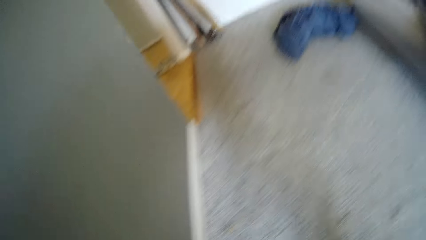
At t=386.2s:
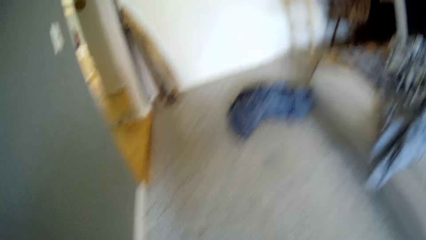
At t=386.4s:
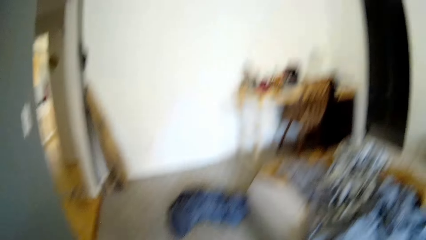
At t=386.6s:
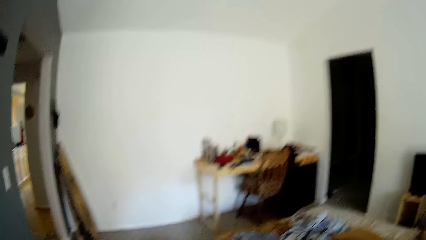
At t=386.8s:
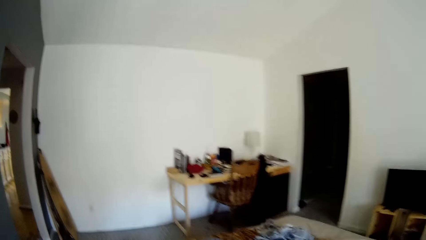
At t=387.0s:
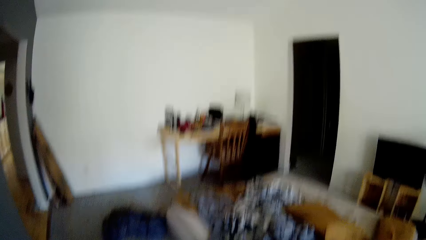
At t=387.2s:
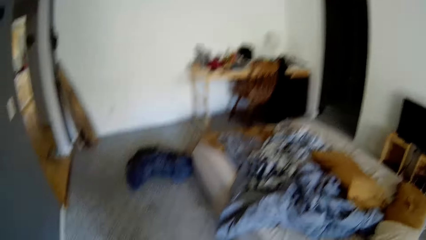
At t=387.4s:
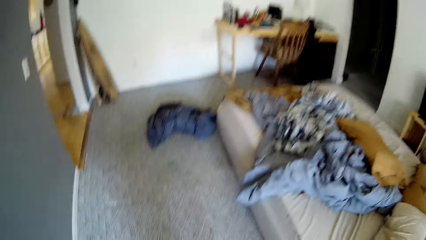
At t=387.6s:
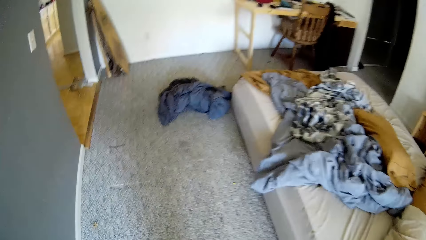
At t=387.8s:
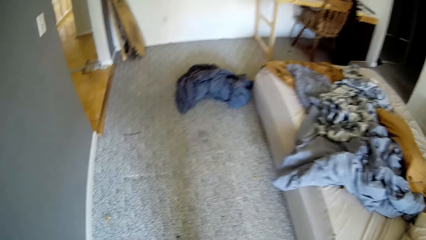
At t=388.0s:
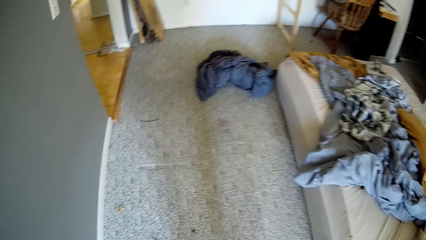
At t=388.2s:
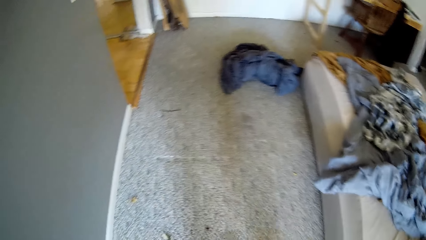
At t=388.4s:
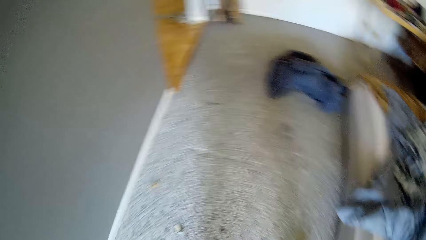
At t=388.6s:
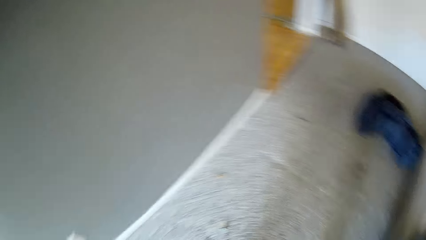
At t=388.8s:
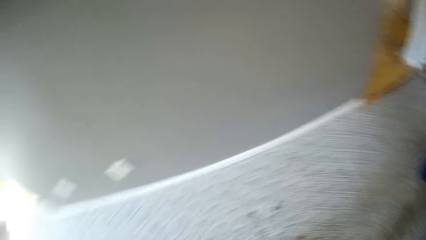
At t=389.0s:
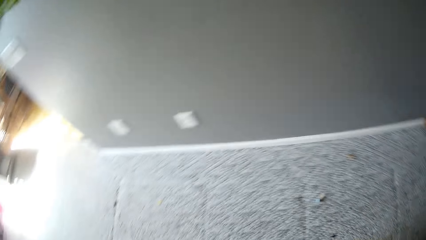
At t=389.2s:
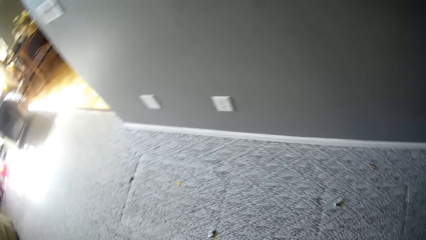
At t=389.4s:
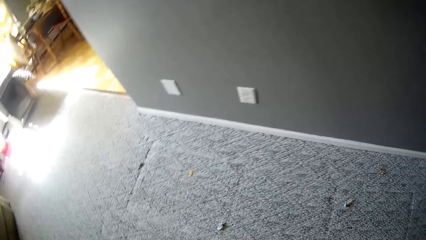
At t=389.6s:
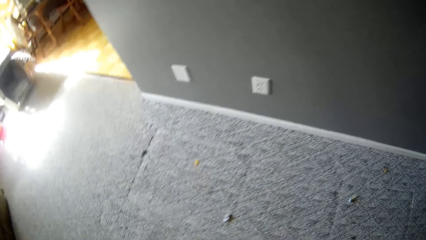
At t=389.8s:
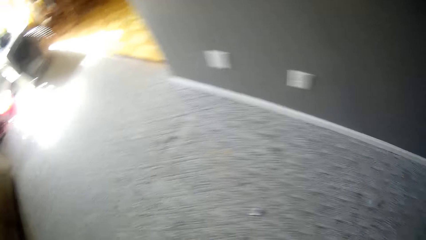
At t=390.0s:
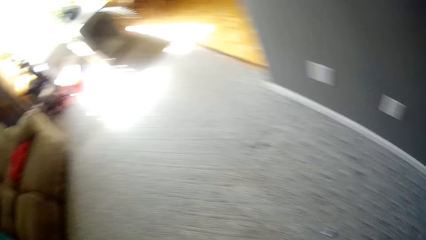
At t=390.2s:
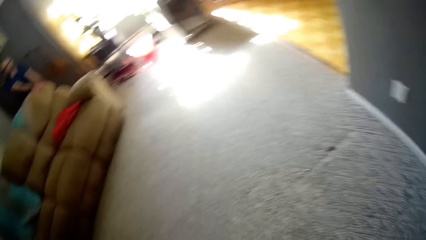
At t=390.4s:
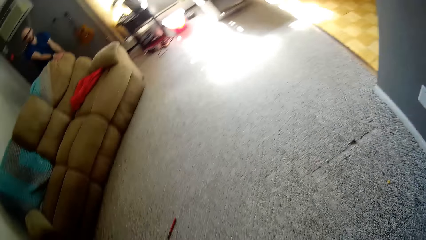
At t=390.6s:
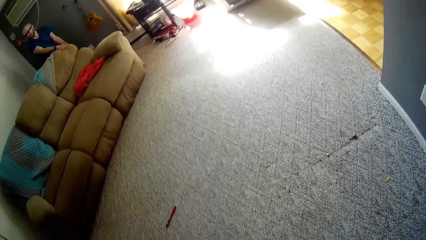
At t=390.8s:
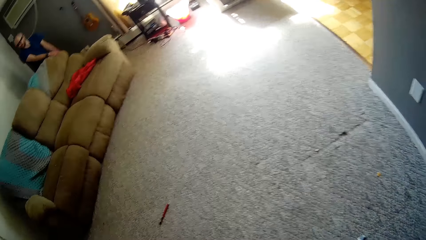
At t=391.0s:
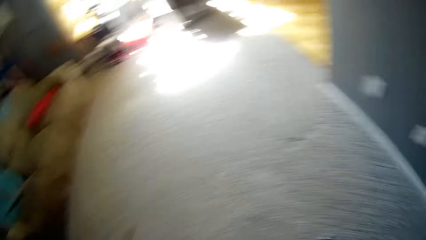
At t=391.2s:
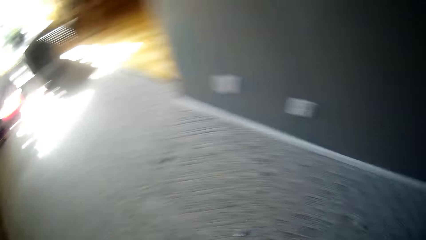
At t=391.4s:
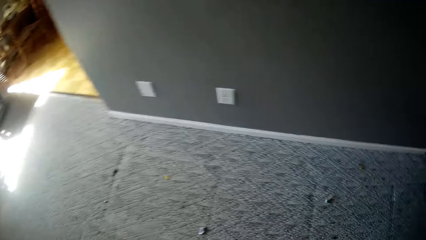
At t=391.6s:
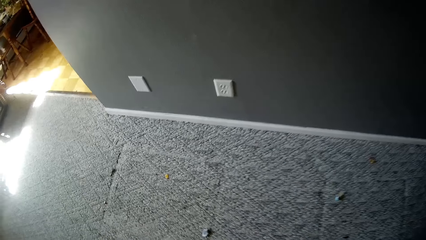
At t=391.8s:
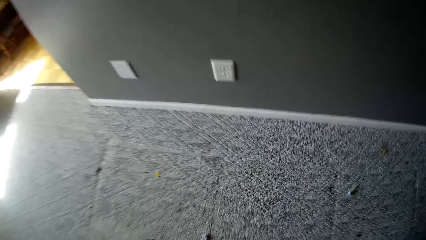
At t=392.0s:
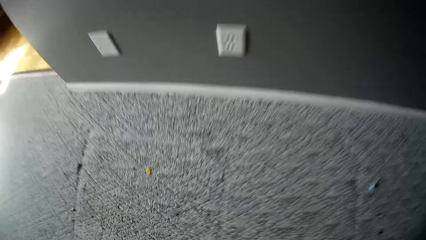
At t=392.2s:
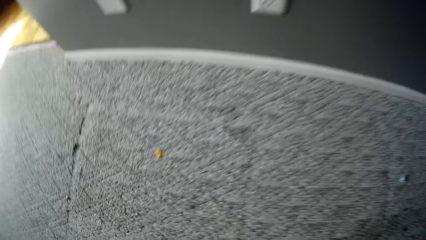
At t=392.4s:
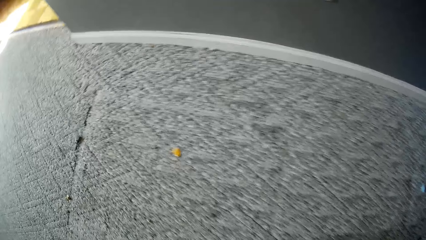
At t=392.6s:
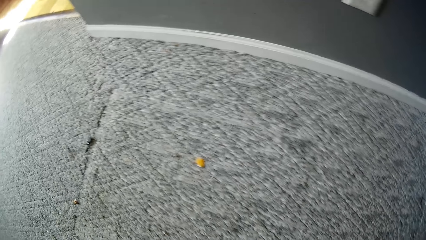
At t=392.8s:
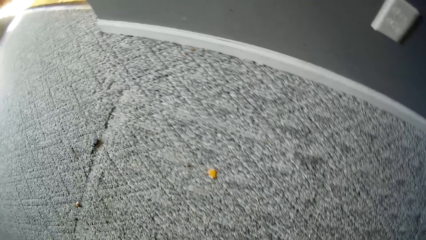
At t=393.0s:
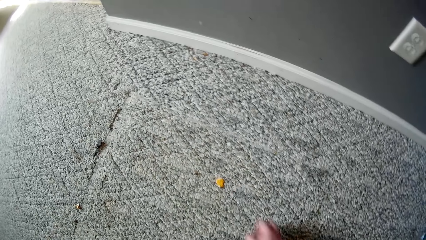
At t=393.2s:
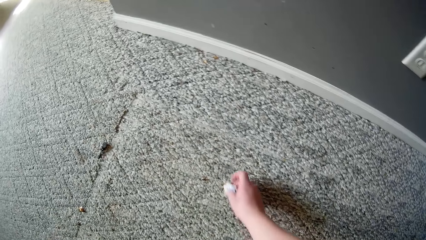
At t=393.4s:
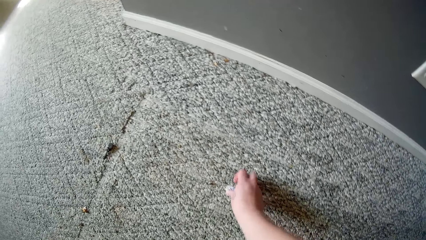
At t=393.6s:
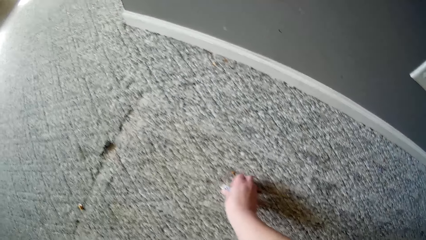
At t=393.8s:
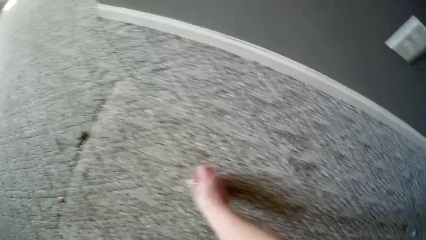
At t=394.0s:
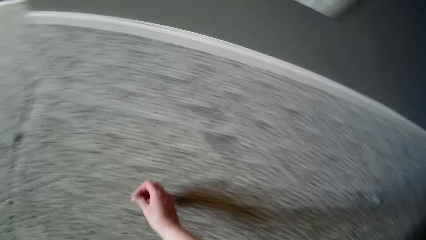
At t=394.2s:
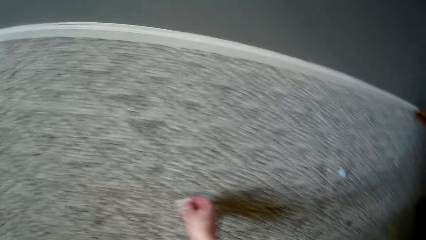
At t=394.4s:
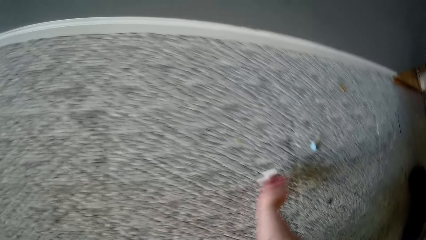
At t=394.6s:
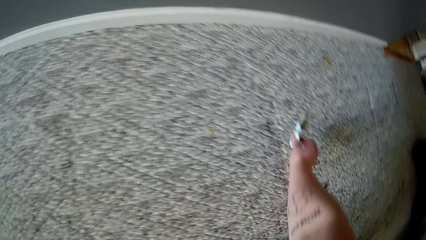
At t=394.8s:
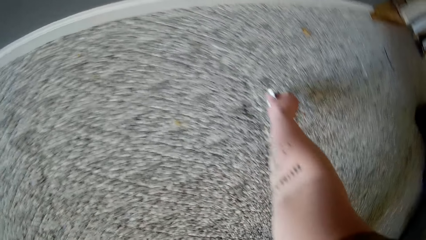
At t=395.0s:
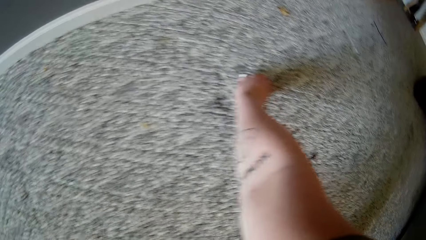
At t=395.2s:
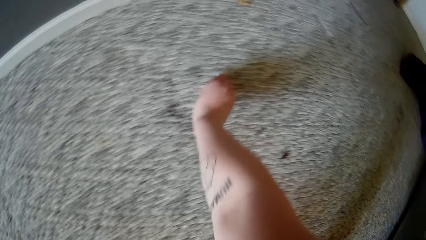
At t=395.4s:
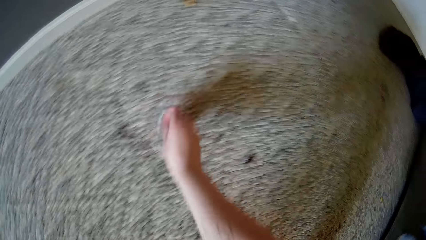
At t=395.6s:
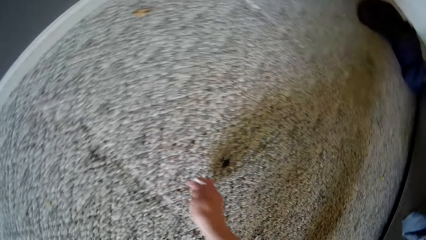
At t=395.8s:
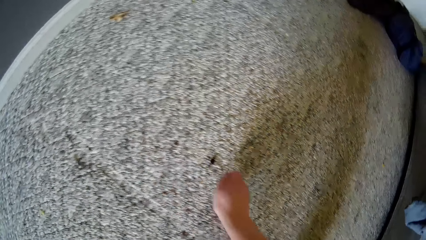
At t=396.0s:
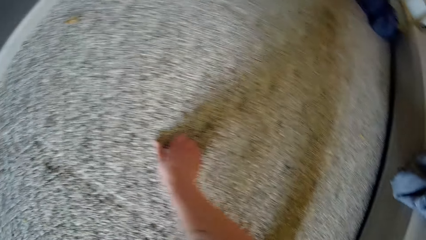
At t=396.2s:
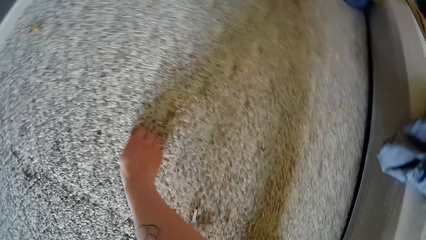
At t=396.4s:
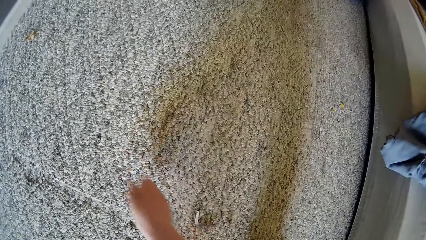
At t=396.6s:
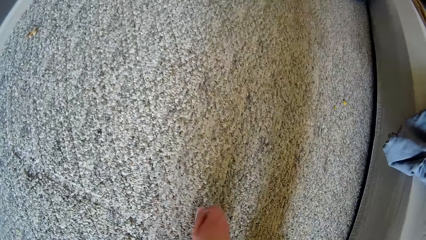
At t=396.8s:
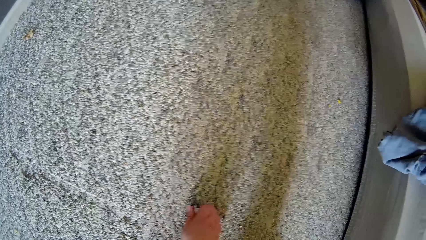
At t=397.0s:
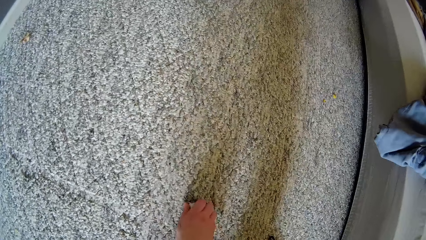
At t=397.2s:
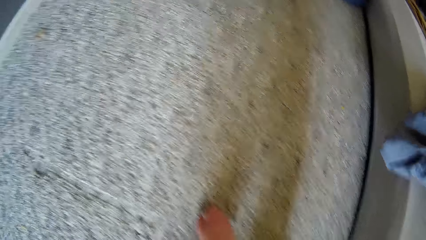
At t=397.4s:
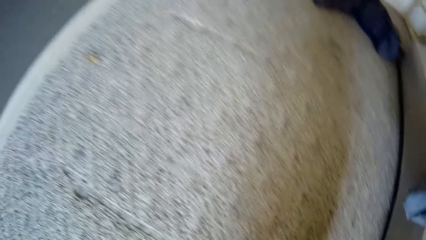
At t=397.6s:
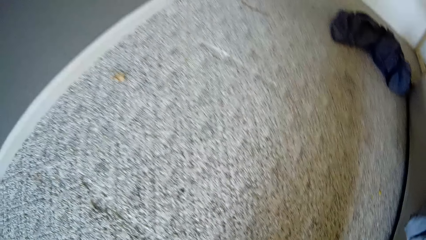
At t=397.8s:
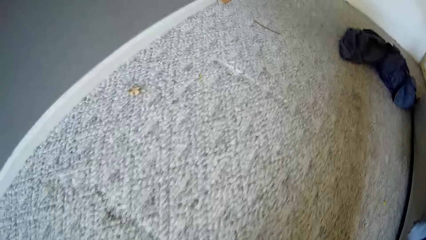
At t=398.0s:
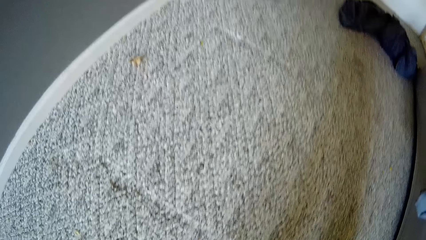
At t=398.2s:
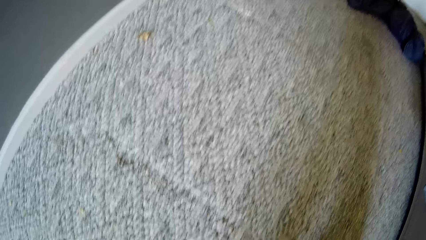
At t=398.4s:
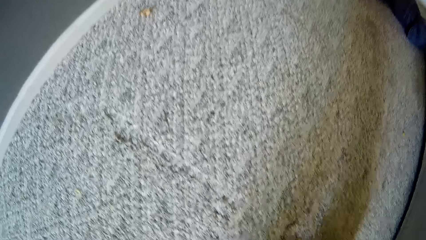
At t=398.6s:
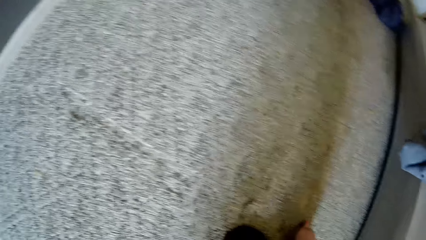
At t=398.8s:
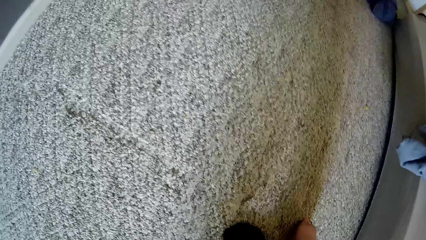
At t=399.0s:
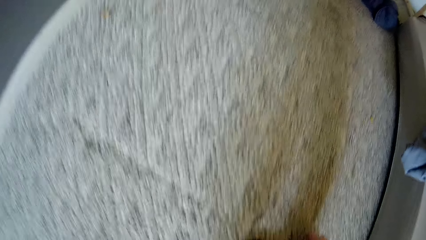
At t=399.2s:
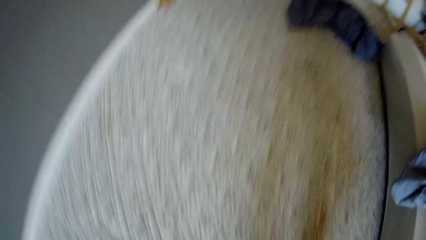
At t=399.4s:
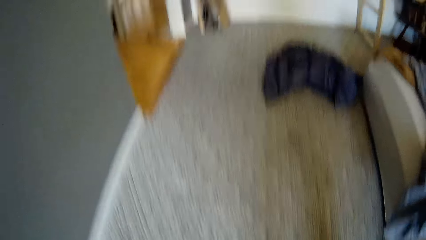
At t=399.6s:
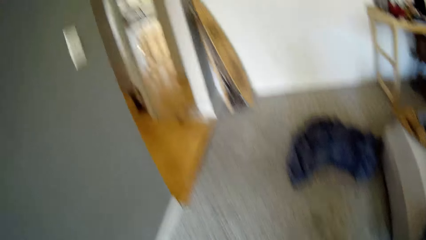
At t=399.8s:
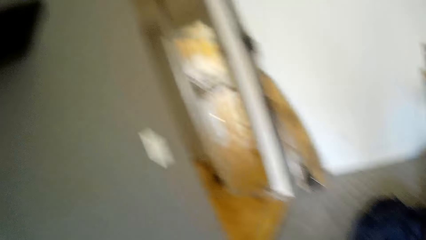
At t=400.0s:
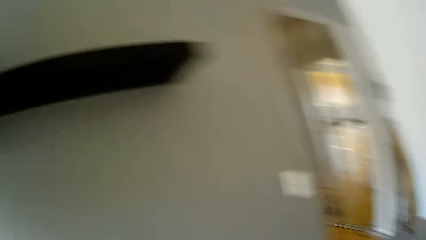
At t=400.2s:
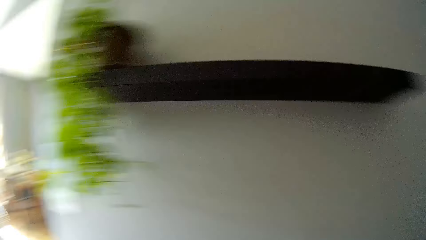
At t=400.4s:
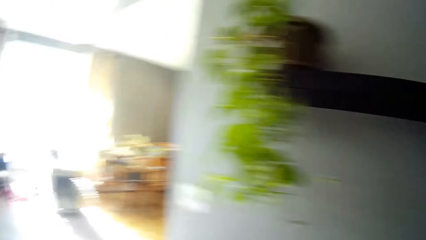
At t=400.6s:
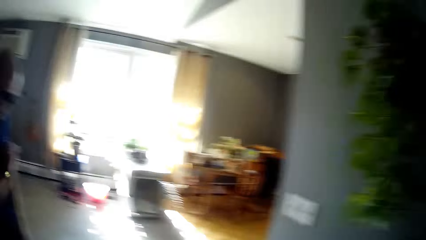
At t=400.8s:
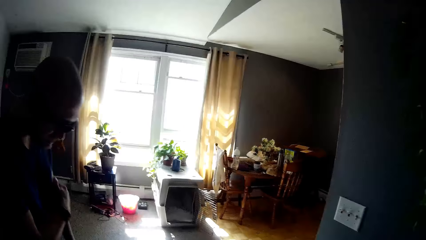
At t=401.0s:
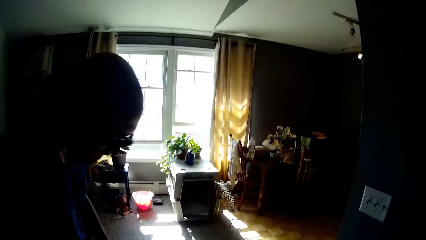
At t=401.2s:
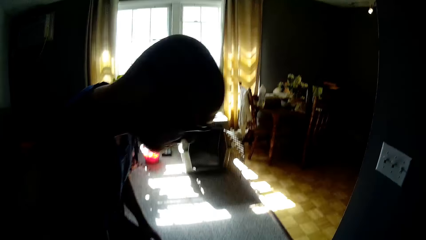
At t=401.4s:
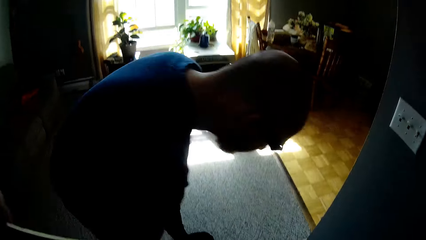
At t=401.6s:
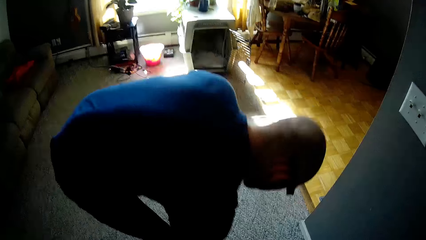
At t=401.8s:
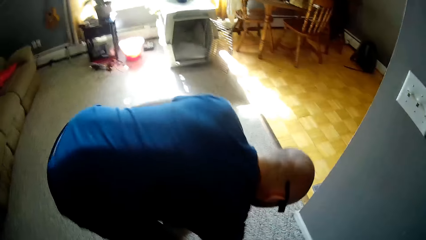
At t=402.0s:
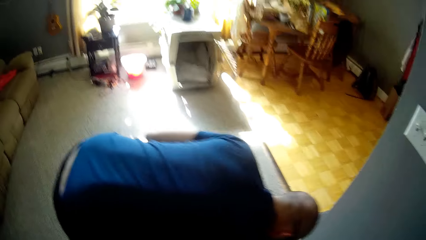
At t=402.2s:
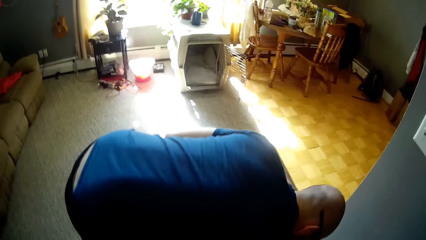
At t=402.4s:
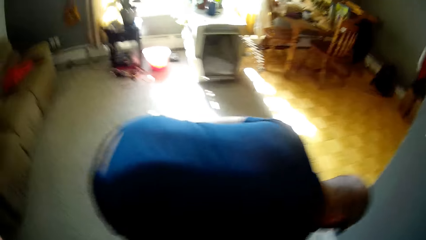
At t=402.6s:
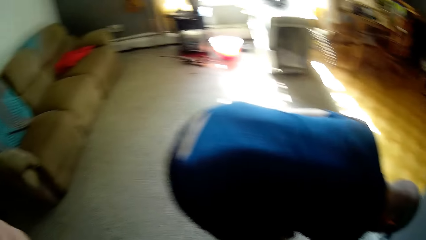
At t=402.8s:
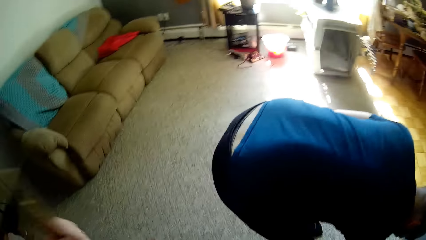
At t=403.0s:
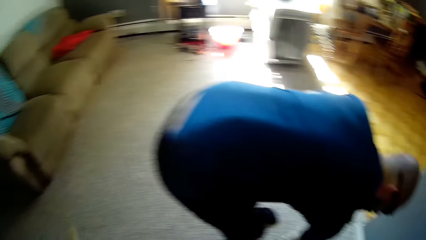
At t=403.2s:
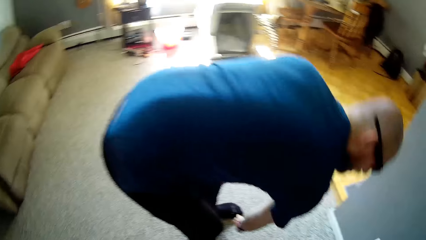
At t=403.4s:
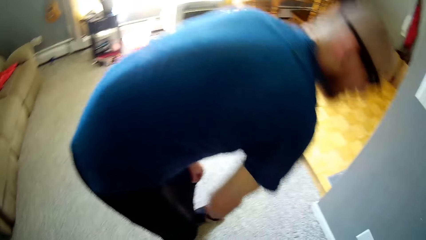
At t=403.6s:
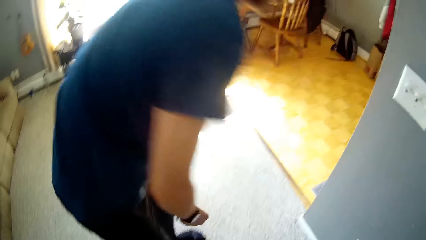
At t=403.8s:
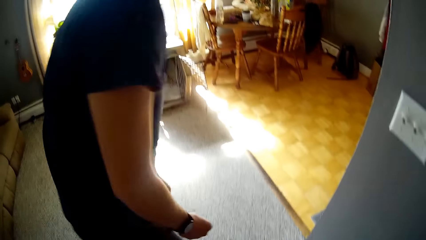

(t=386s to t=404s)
A man pulls the chair backwards with both hands. The camera wearer picks up trash from the ground with her right hand. She turns around. The man bends down to pick trash on the ground.
